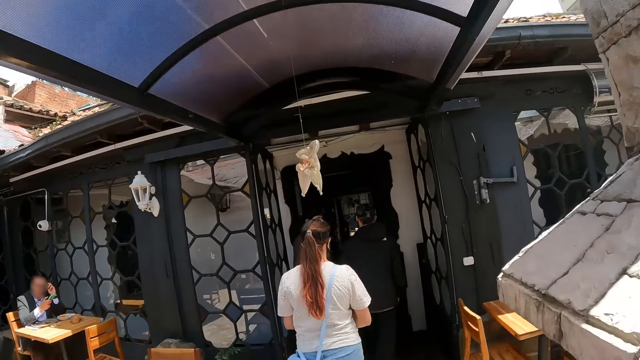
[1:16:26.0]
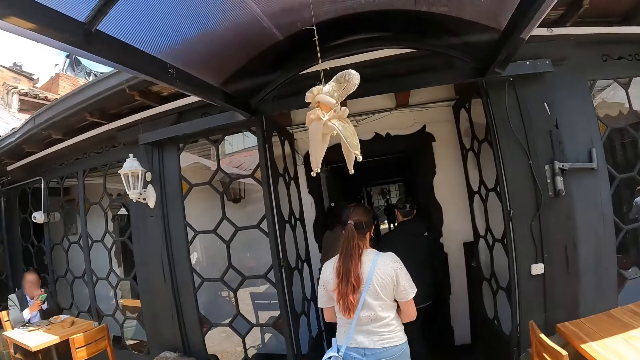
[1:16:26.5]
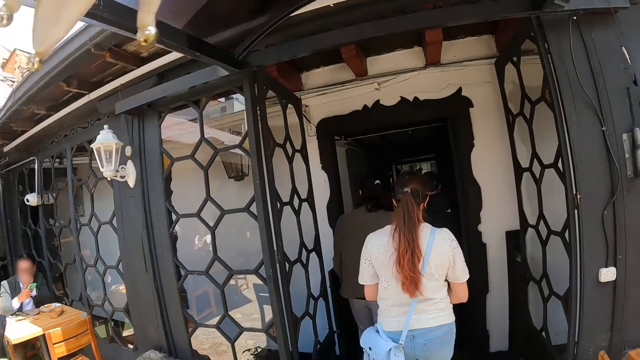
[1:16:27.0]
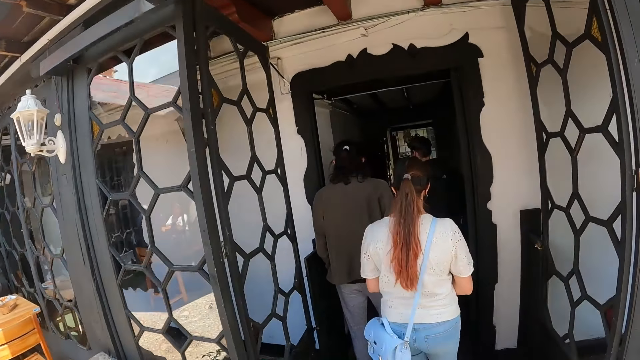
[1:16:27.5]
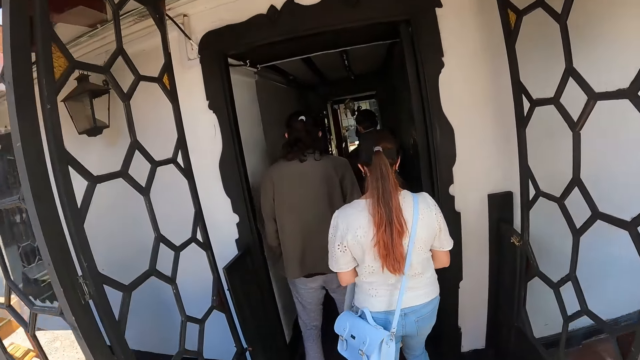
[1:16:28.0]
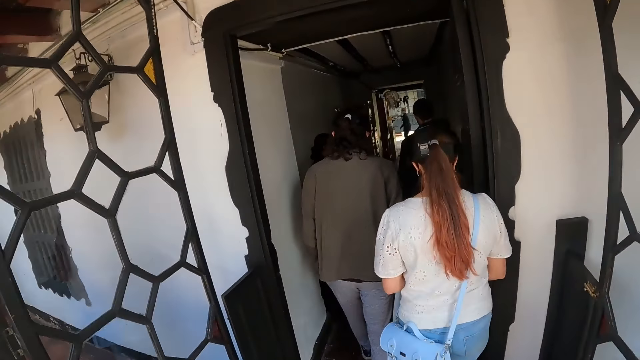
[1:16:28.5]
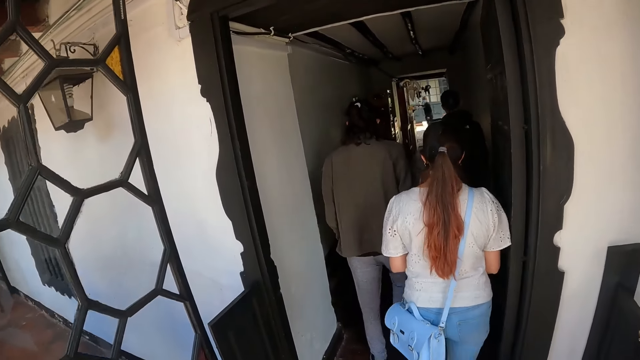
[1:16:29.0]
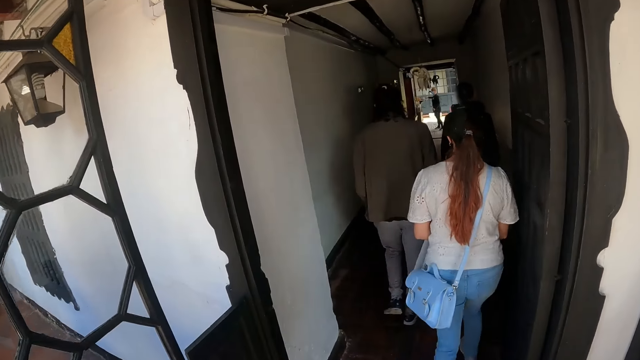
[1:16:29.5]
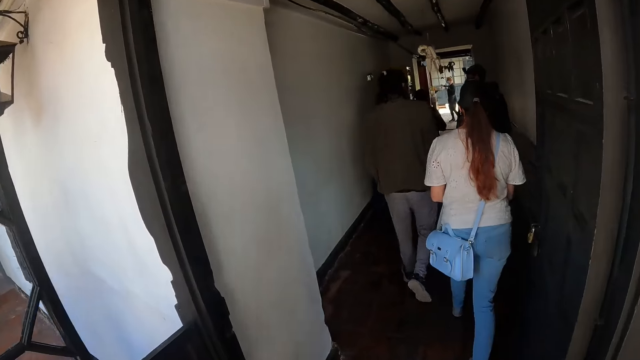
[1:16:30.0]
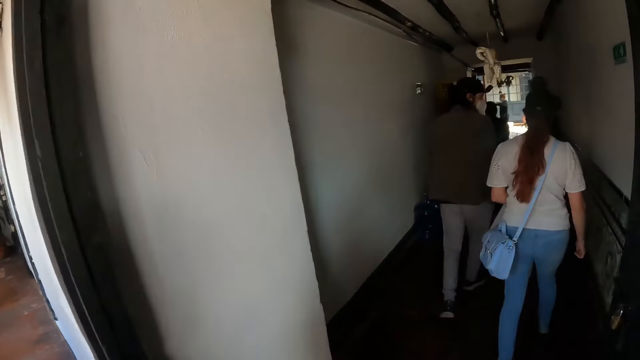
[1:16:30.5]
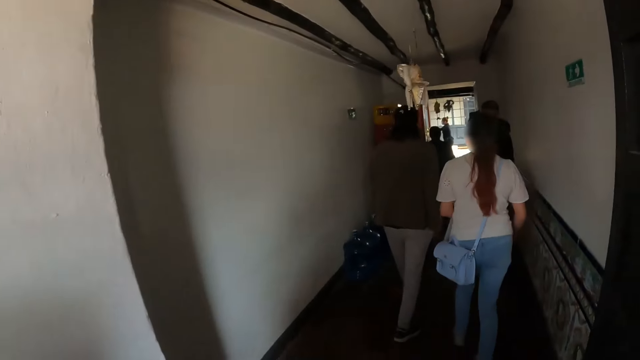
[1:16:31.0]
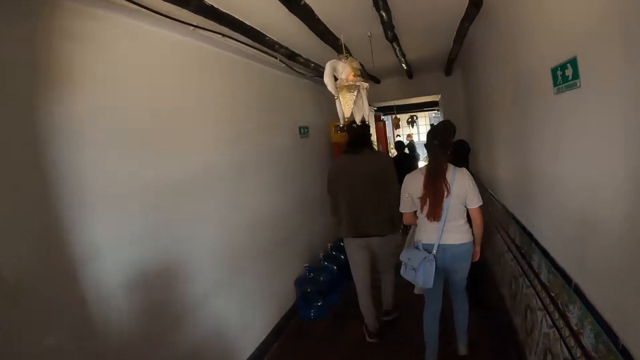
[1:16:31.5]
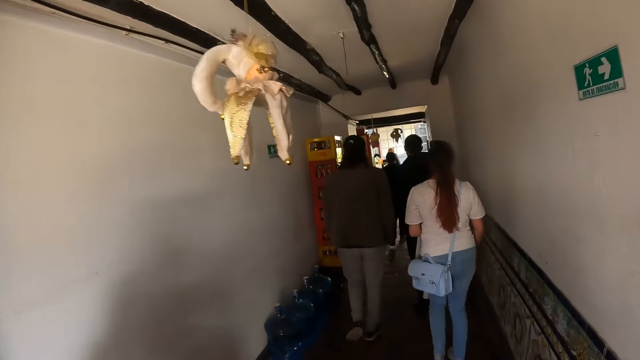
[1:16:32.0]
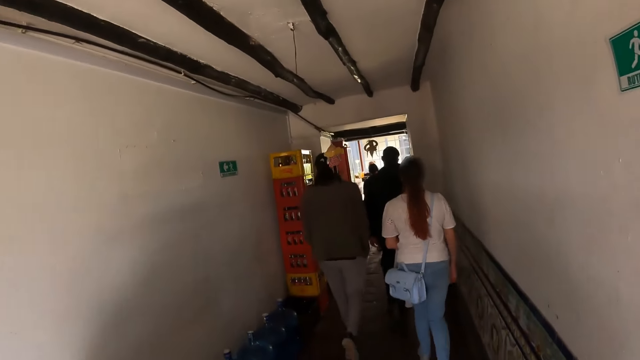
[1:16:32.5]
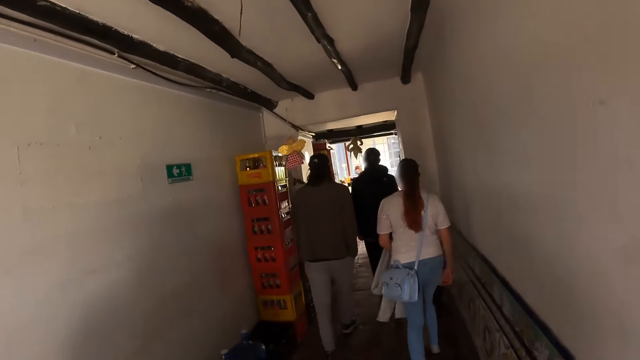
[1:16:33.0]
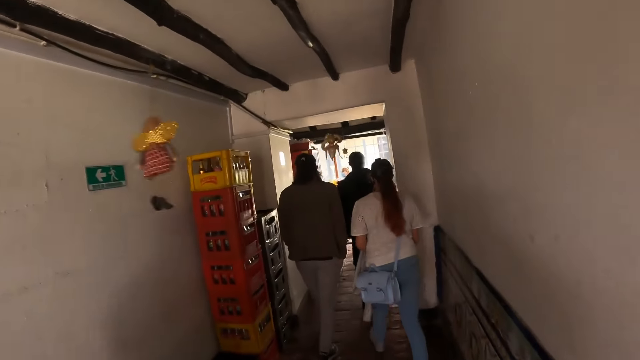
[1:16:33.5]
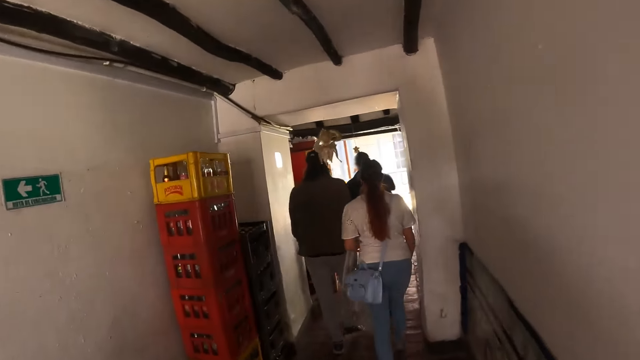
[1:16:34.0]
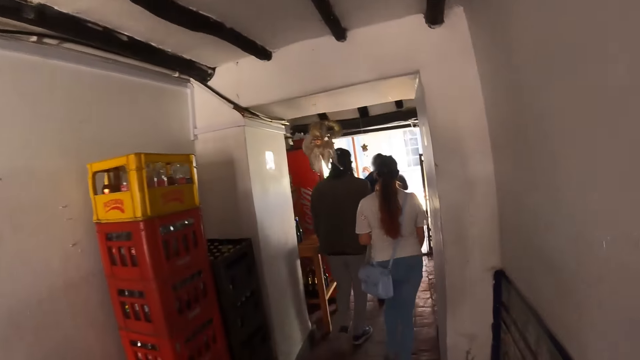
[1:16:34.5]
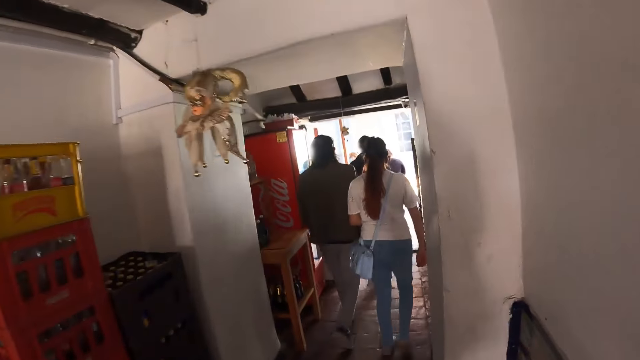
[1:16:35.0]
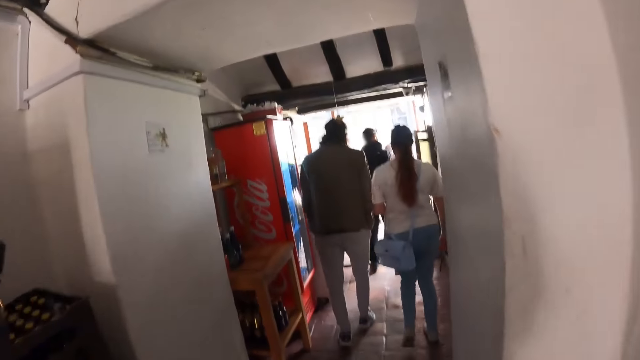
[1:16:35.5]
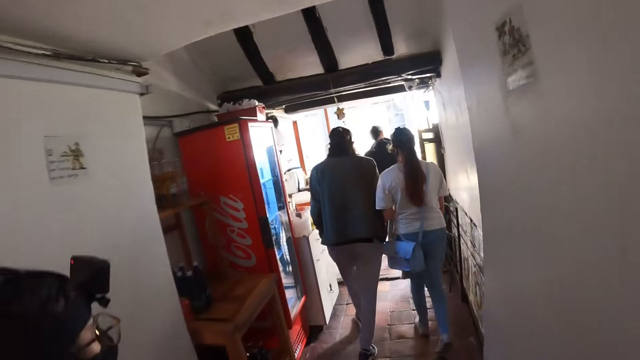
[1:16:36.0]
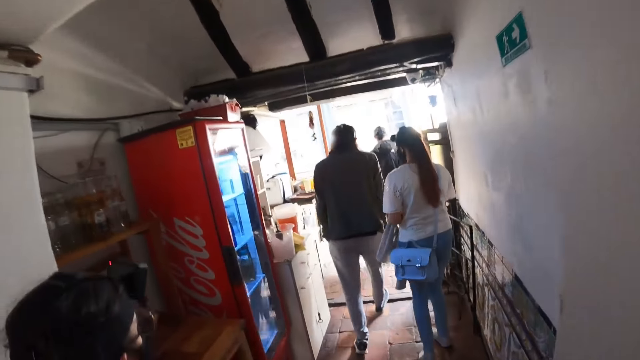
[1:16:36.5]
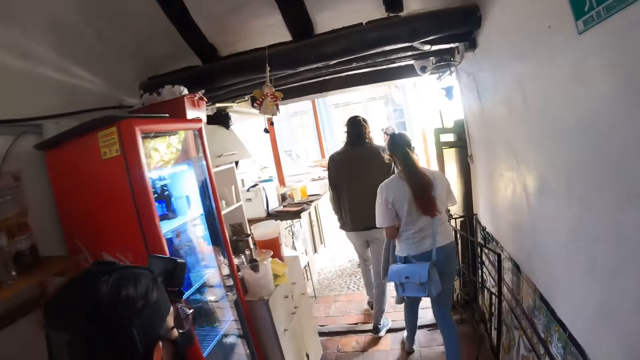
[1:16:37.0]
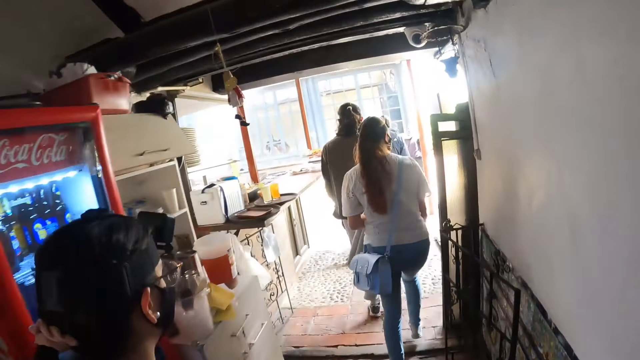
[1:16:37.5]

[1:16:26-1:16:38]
The camera wearer looks around. They walk around the room.

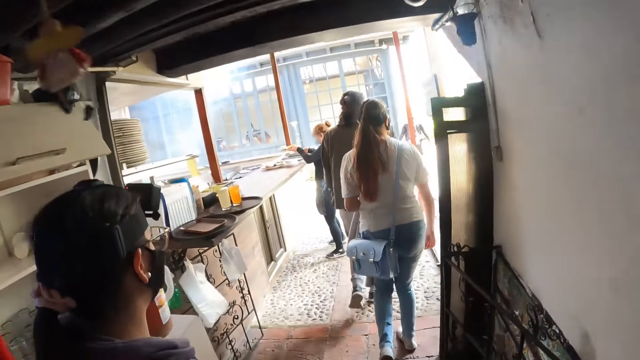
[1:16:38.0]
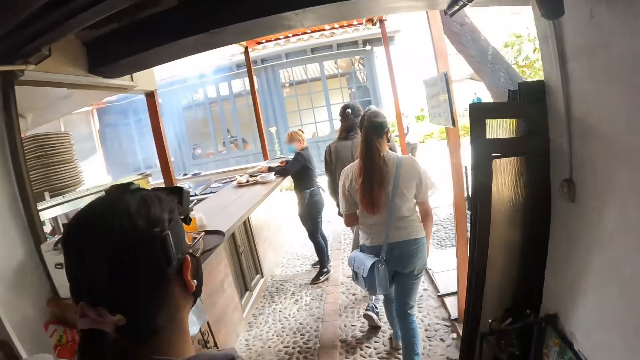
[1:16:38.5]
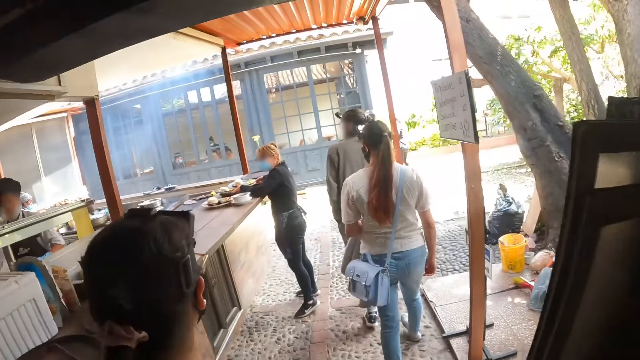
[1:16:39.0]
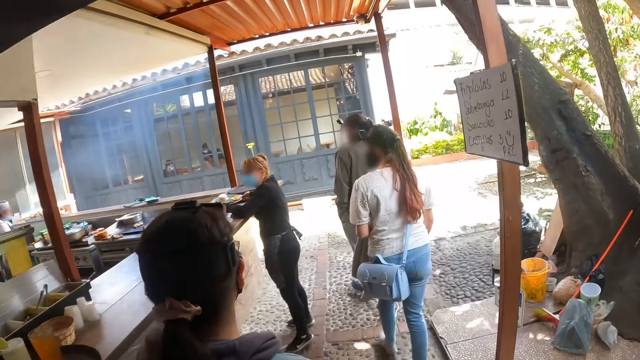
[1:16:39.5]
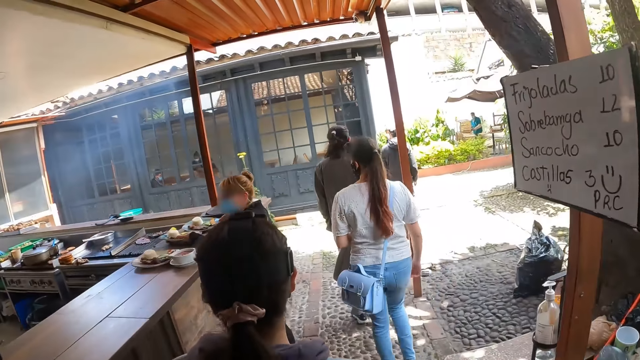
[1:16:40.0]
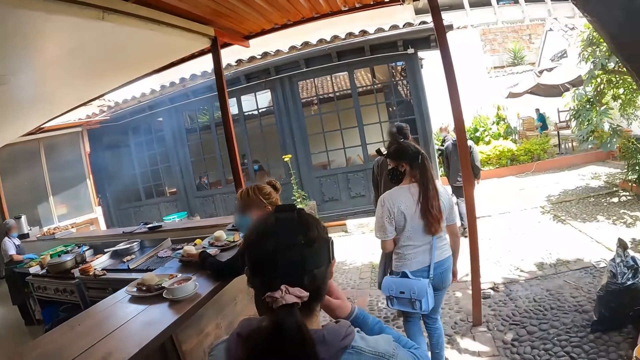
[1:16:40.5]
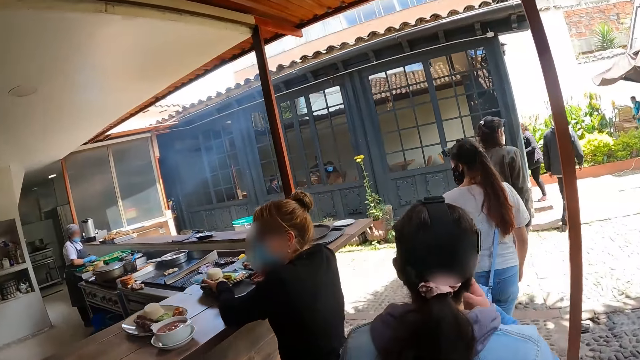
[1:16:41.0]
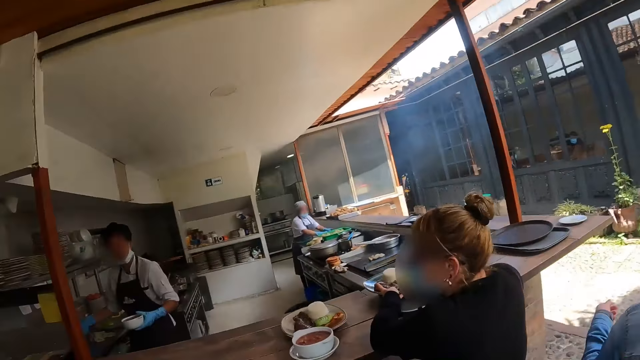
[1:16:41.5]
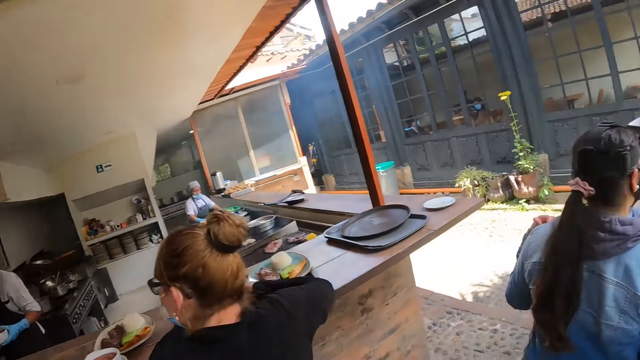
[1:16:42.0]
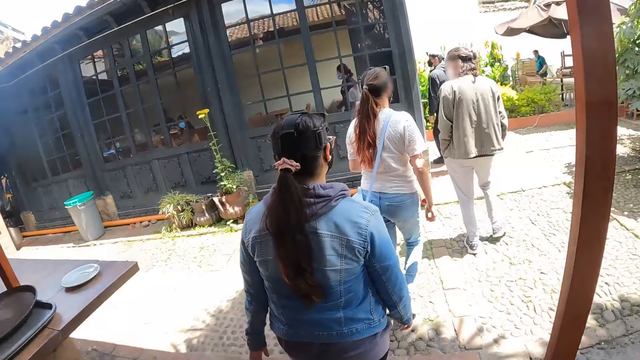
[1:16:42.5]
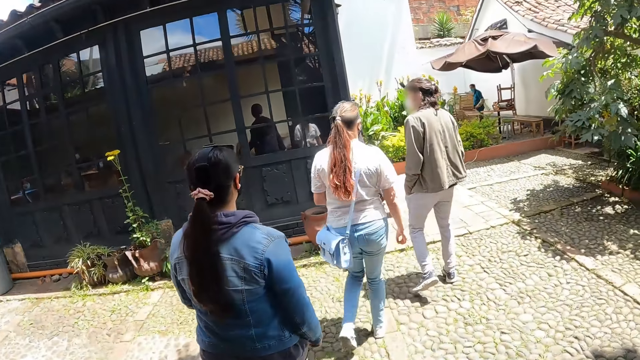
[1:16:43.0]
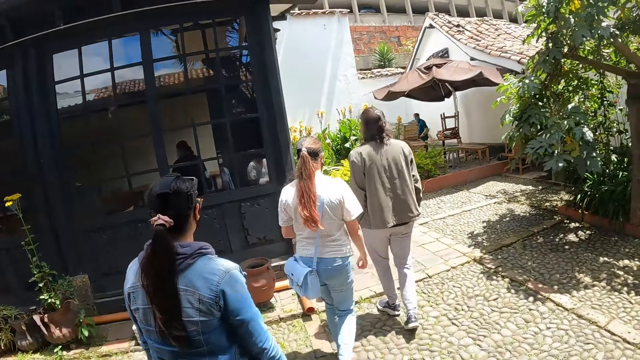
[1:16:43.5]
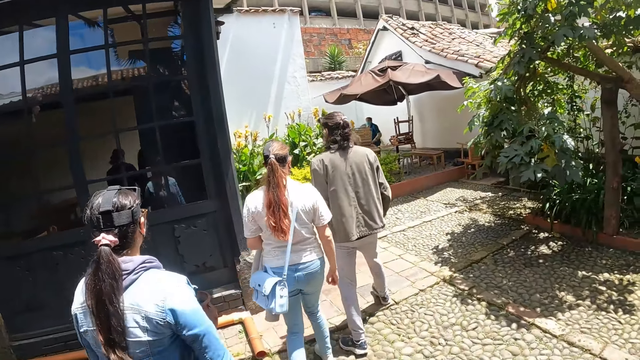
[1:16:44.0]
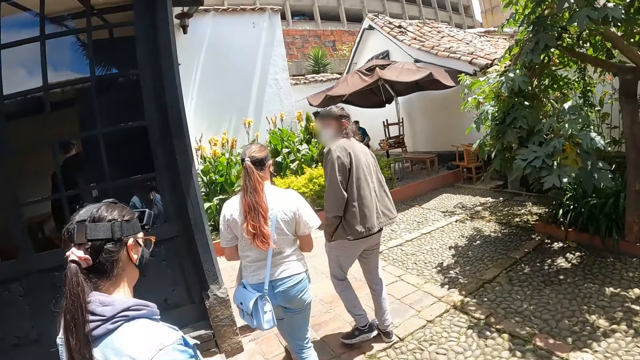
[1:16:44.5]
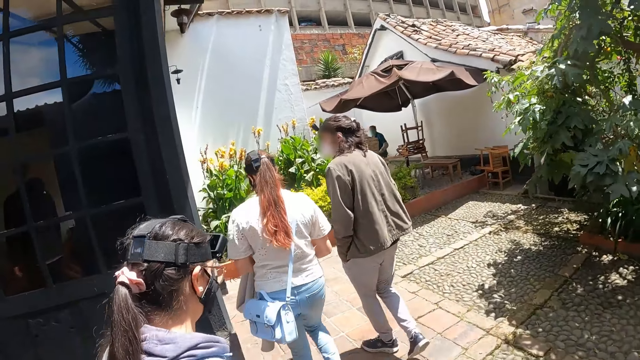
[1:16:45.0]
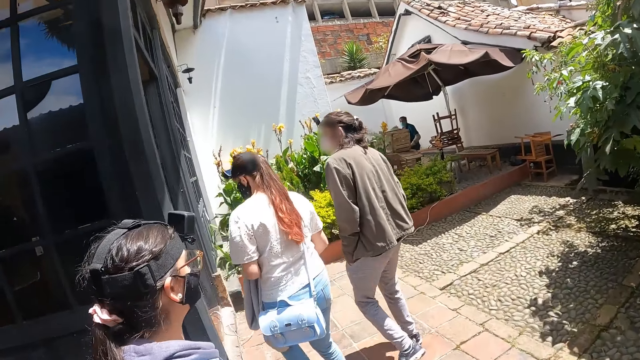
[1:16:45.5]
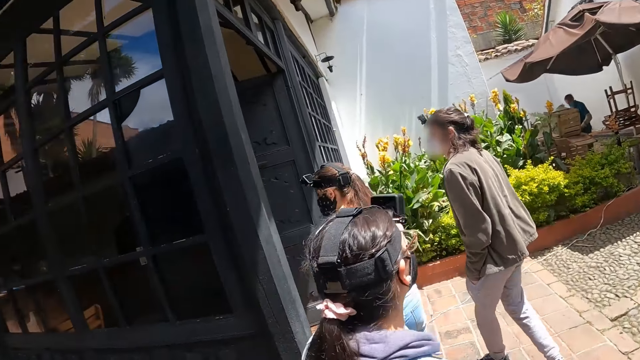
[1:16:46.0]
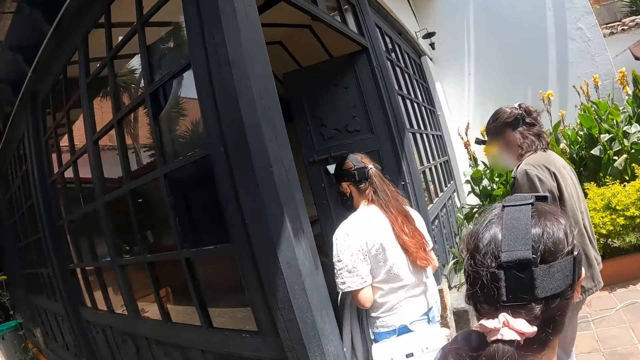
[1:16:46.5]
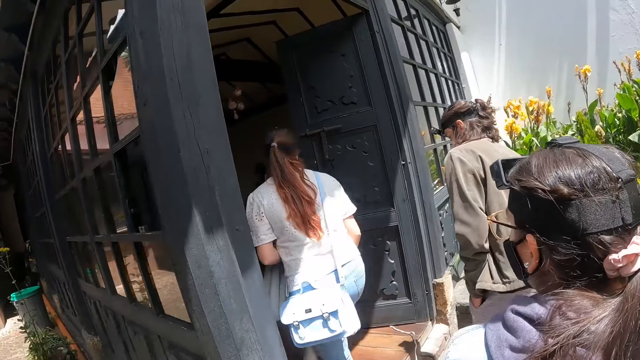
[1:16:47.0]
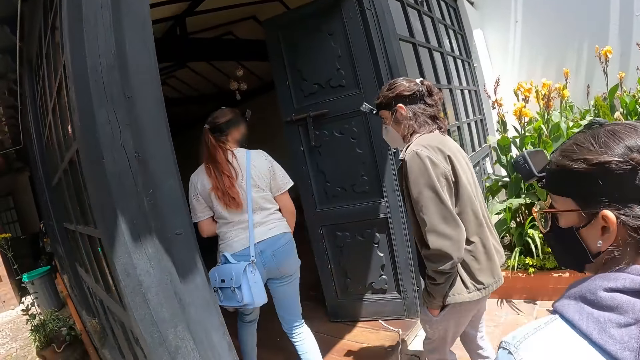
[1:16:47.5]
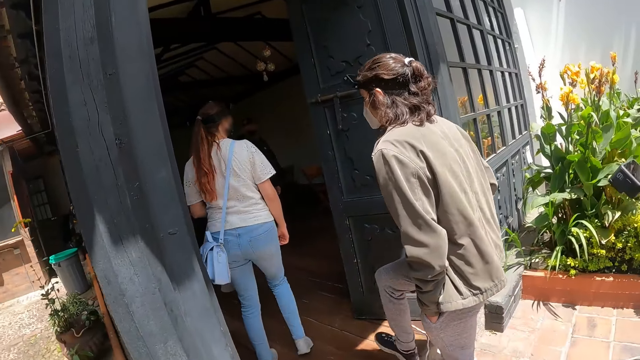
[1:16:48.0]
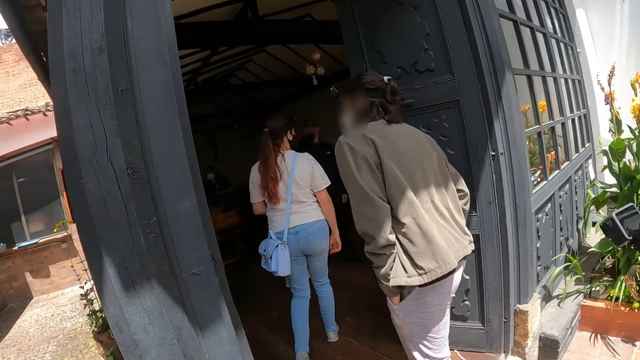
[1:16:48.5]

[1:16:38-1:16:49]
A person touches the face. The camera wearer looks around.
